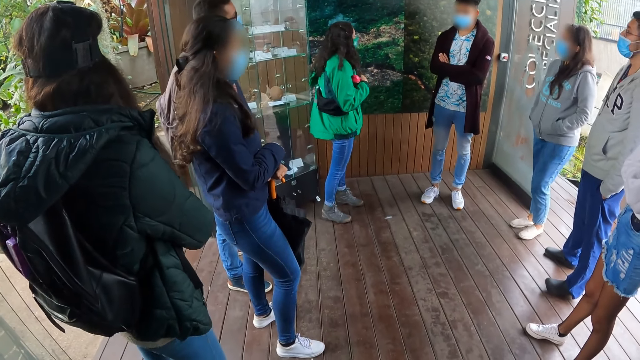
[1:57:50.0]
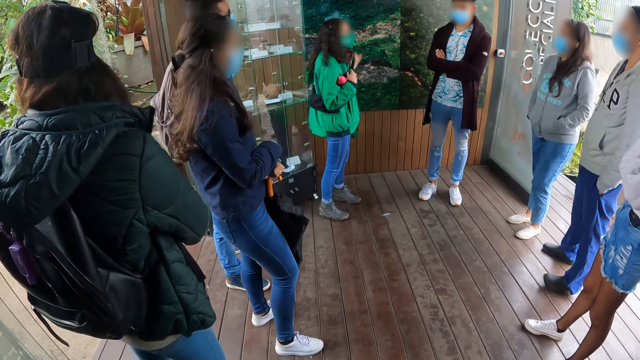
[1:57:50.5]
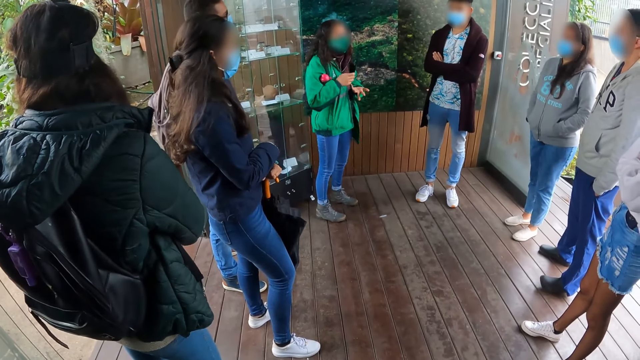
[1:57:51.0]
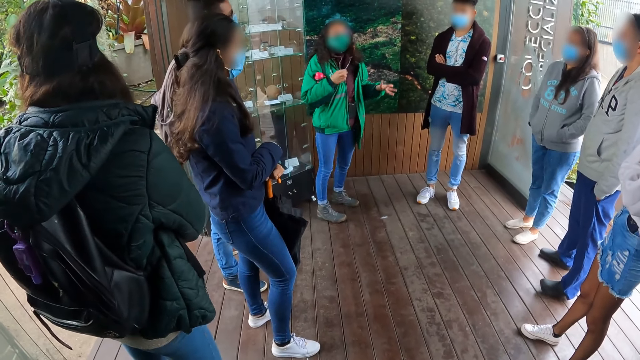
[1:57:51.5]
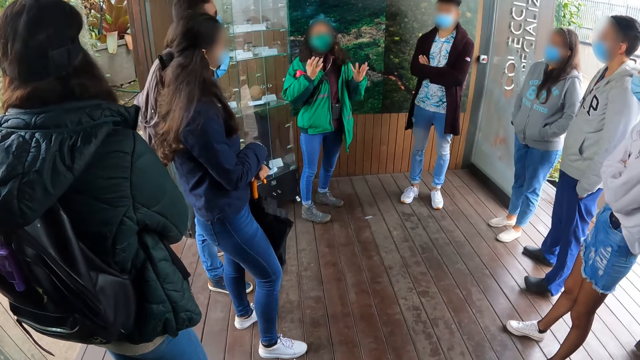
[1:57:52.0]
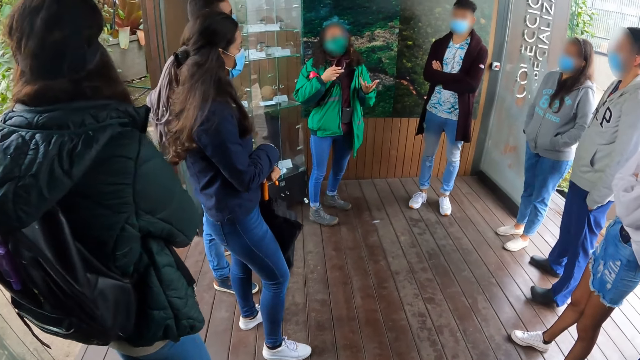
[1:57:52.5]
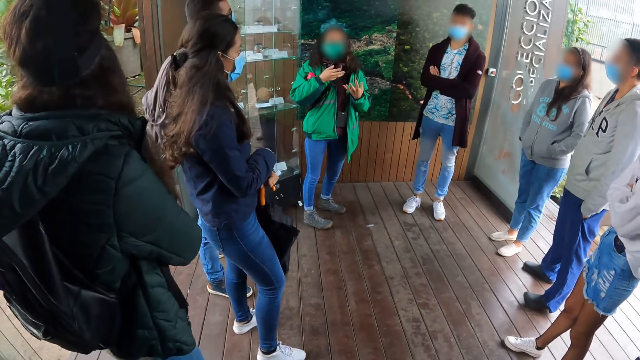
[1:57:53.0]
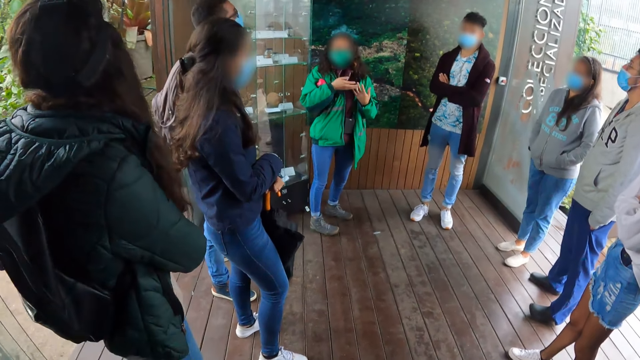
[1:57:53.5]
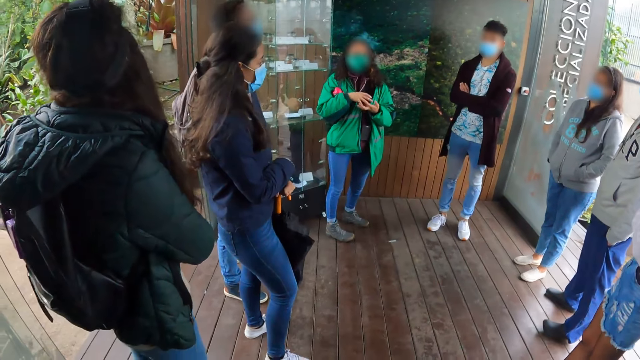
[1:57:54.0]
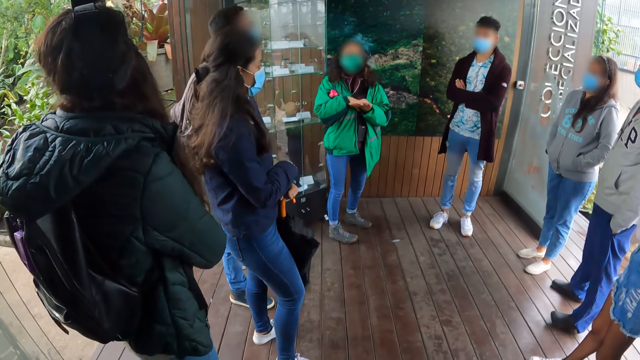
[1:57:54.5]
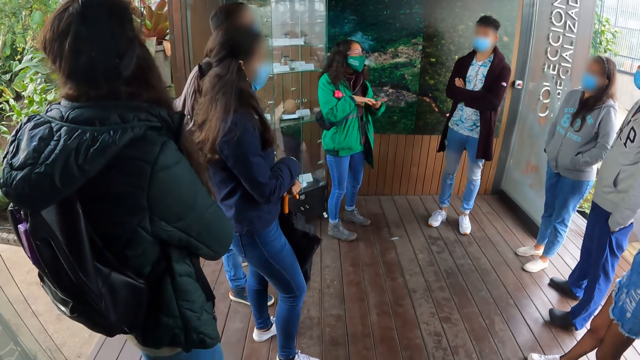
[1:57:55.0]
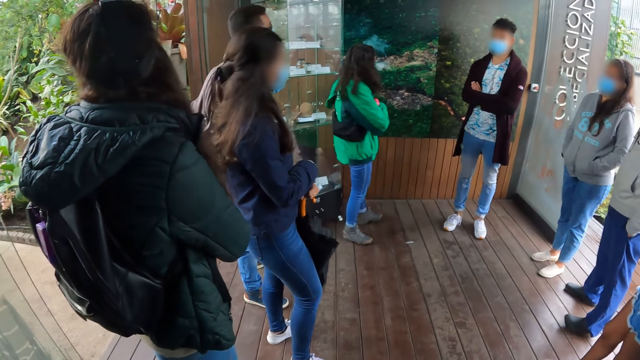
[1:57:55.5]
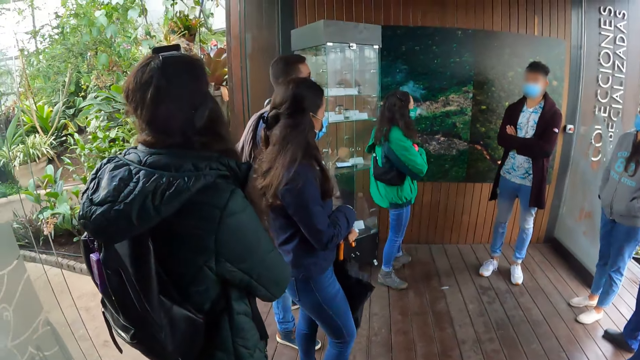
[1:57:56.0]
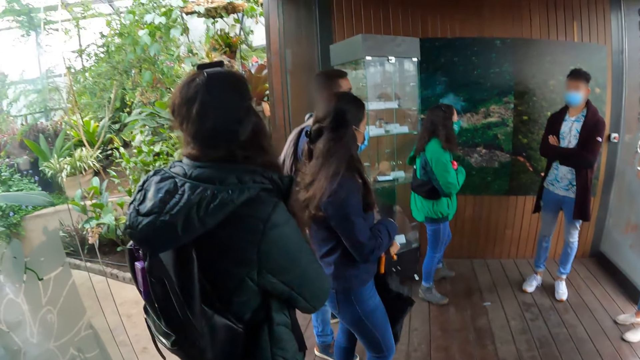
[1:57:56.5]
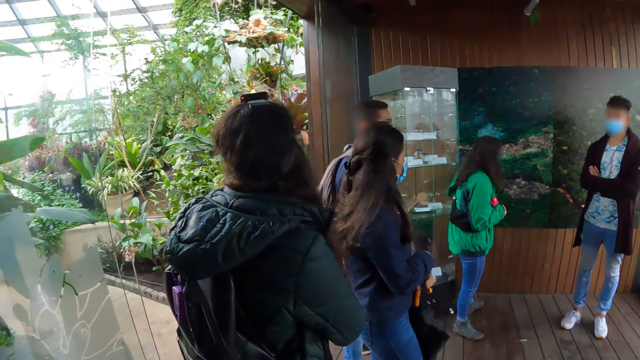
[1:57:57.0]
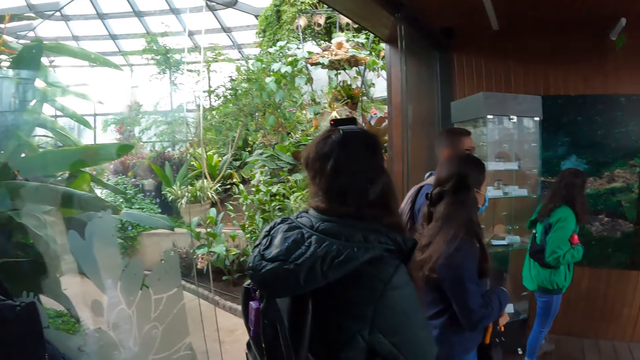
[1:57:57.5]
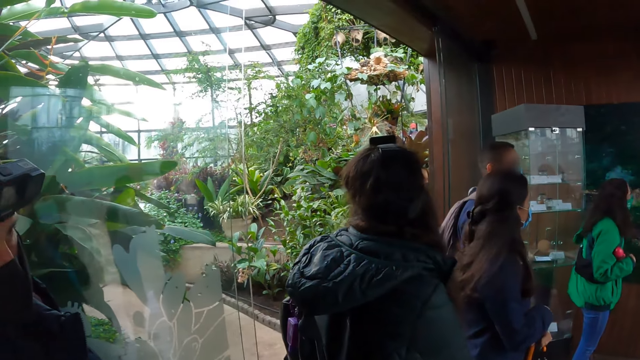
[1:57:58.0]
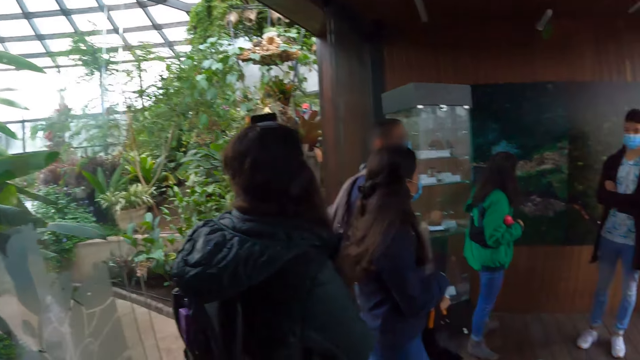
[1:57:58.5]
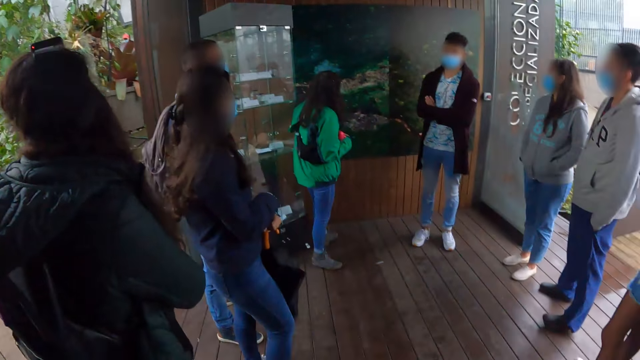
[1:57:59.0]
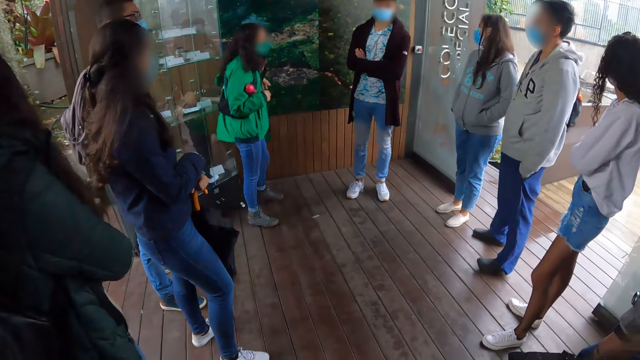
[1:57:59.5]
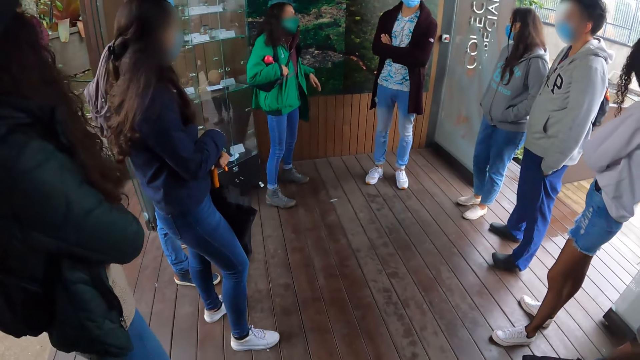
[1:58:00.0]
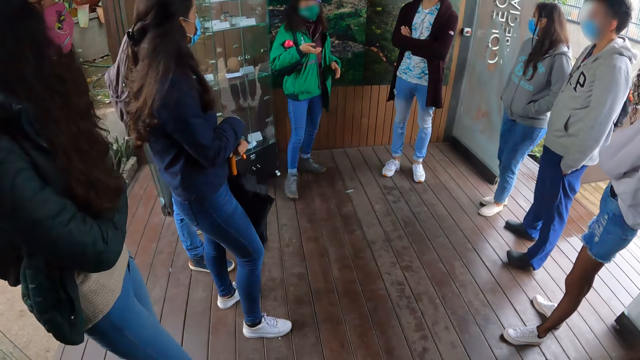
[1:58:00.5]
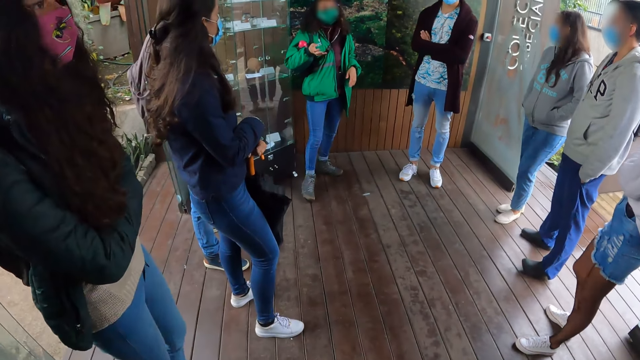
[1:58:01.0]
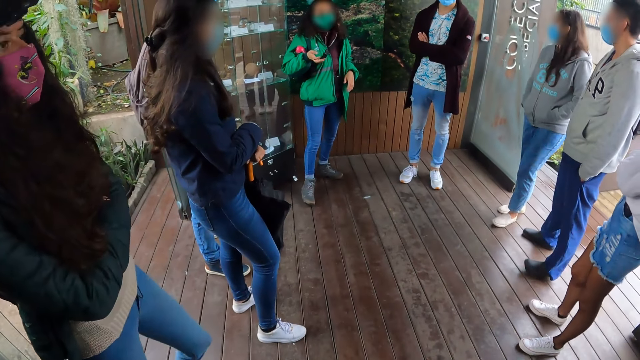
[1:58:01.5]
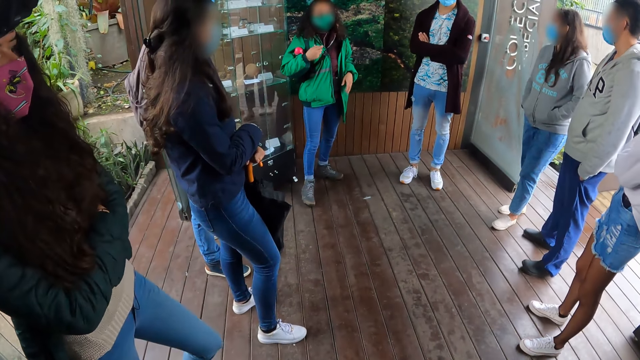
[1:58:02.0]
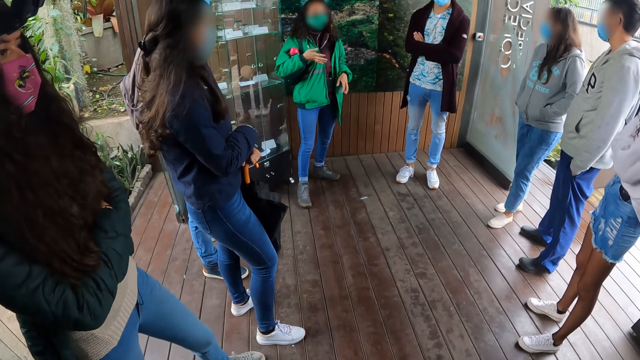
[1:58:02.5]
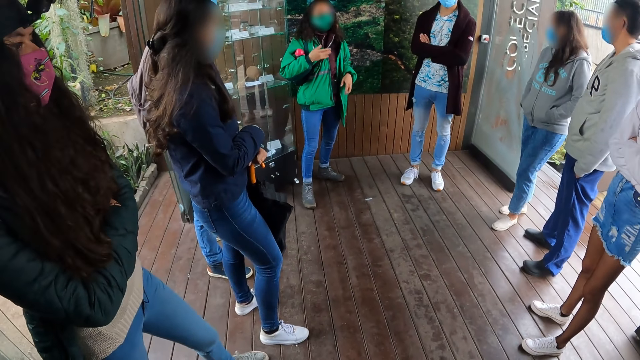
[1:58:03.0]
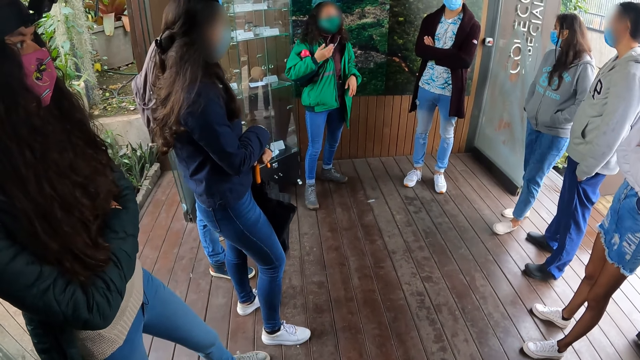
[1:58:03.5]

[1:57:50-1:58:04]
A lady points at the picture. The lady sways hands. The camera wearer looks around. The lady moves around. Another lady repositions a leg. A third lady repositions a leg.

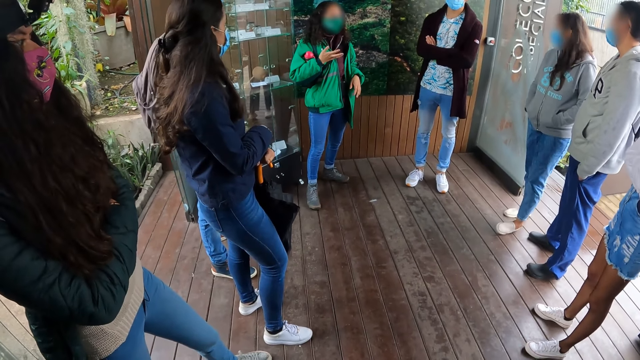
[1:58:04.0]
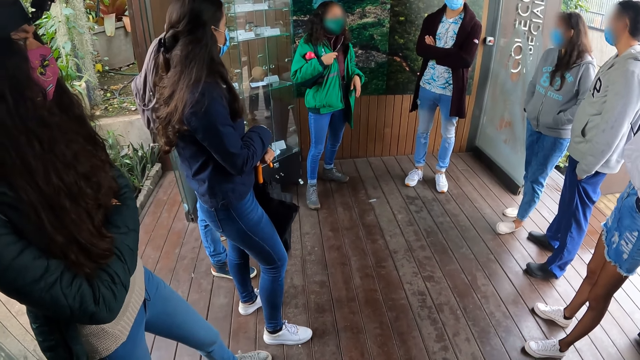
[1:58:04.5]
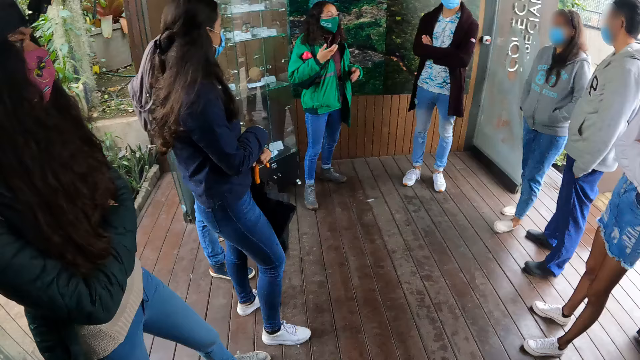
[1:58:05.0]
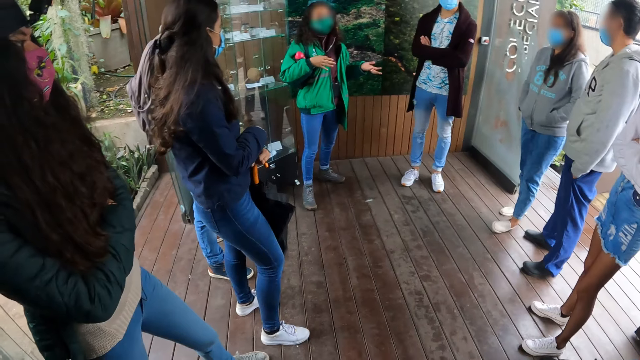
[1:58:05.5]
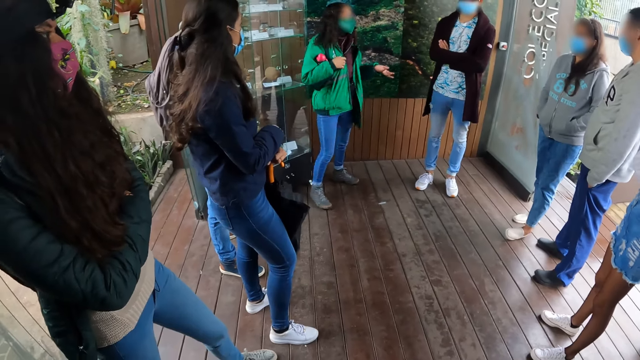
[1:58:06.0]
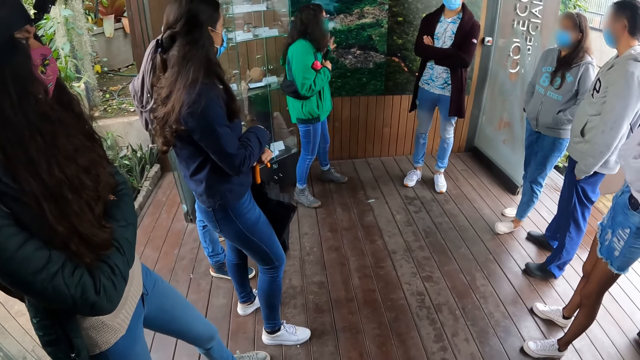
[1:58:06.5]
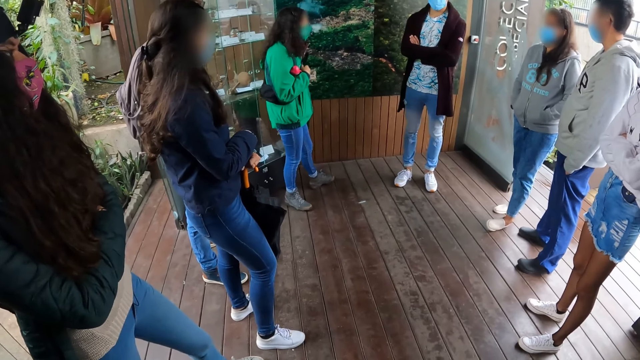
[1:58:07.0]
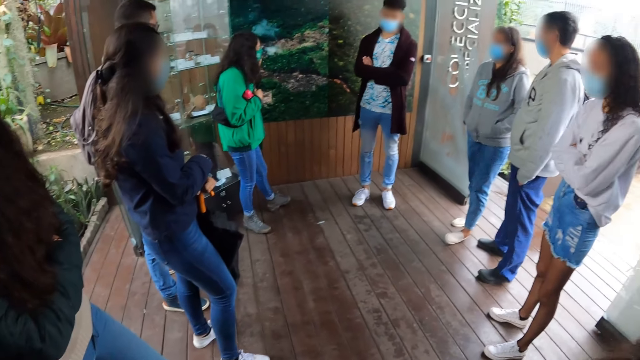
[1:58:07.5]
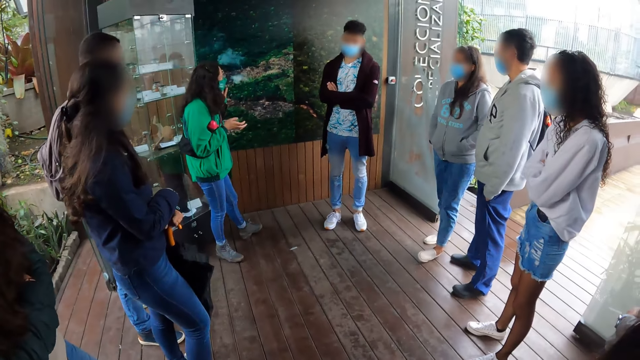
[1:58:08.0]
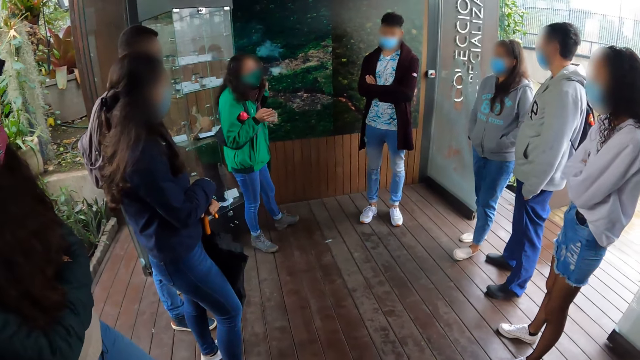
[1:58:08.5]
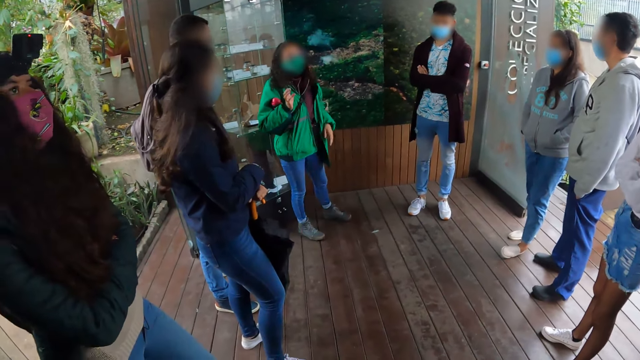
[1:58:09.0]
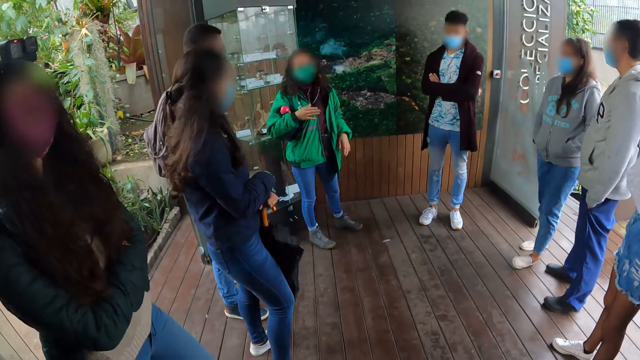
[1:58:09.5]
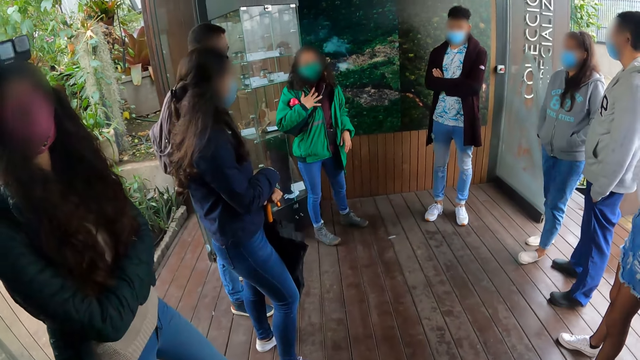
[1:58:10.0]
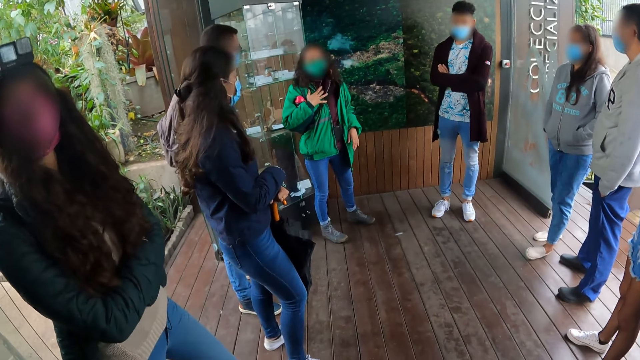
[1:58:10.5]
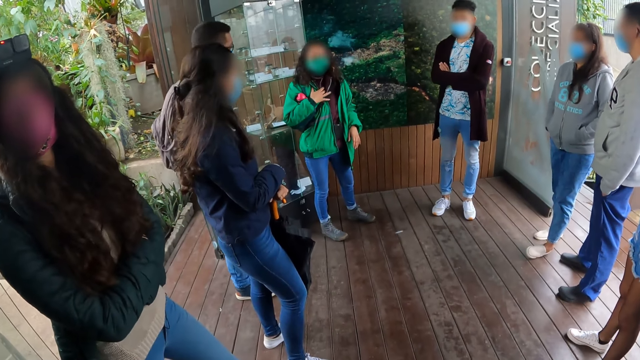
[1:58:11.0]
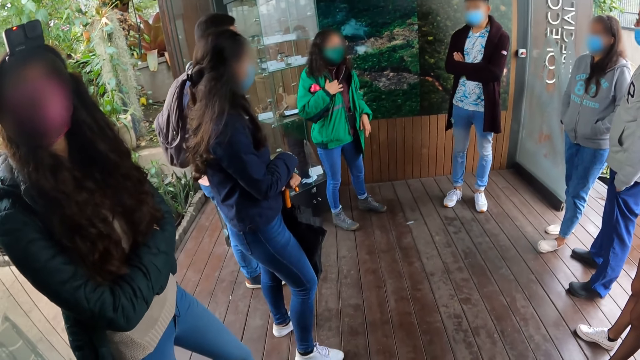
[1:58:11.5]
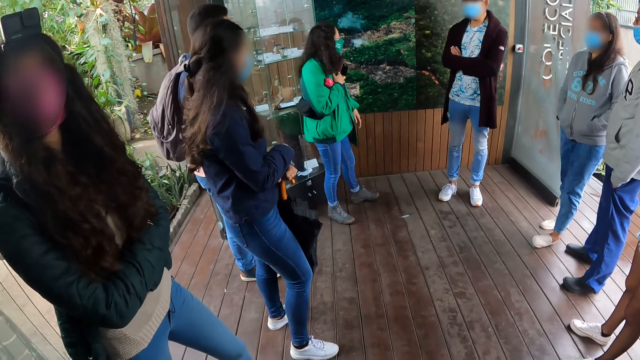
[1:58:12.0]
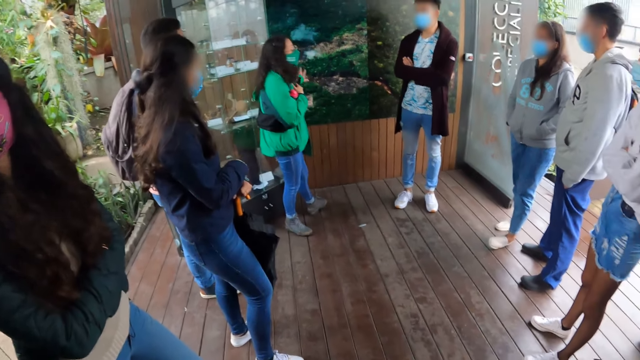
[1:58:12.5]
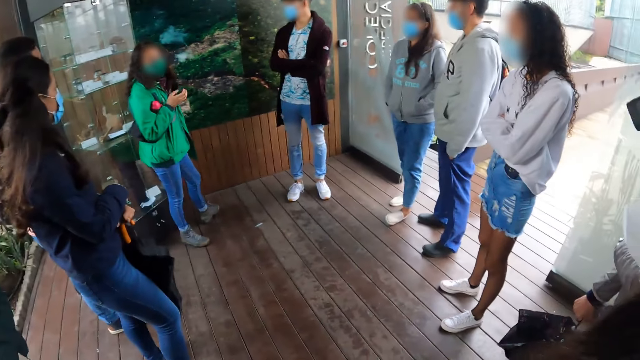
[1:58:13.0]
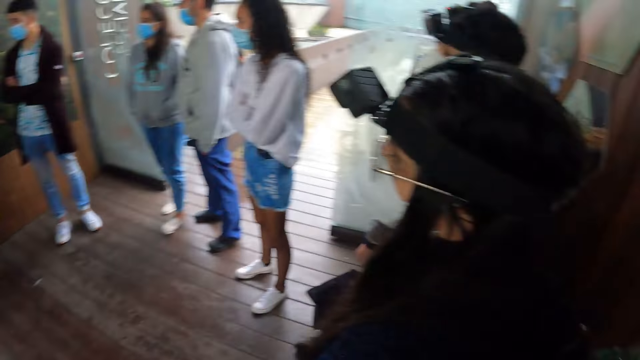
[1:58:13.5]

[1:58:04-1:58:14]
A lady sways hands. The lady points at the picture. The lady touches her jacket. The lady points at the picture.
